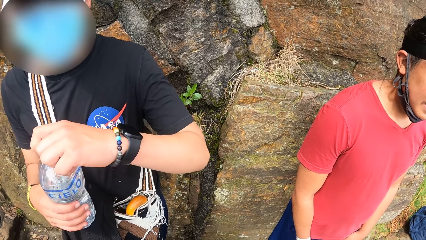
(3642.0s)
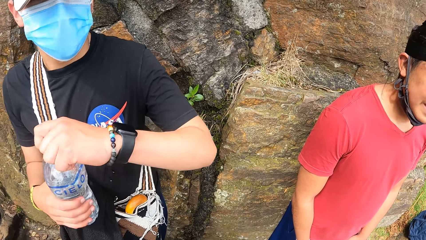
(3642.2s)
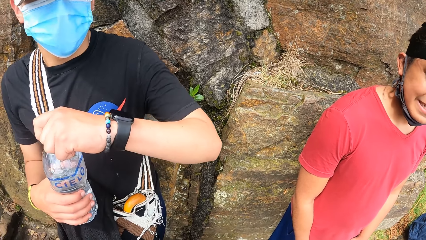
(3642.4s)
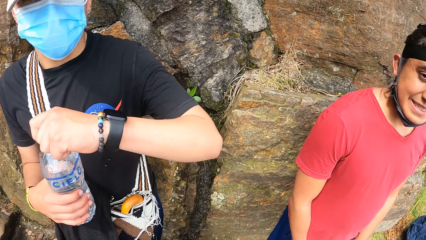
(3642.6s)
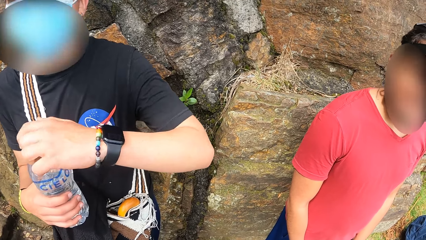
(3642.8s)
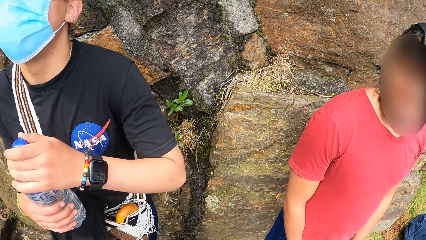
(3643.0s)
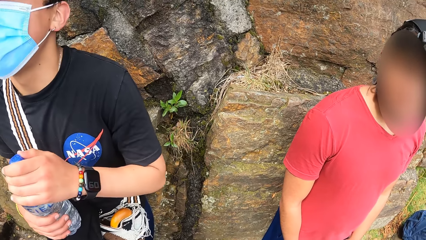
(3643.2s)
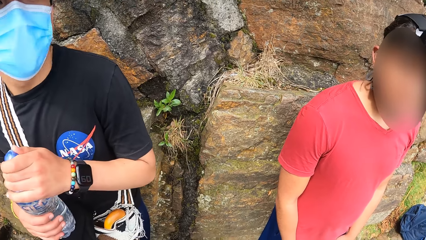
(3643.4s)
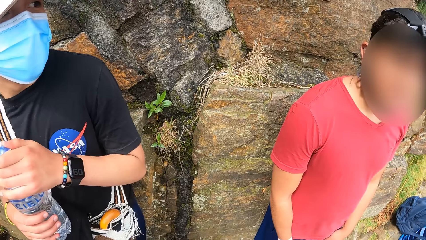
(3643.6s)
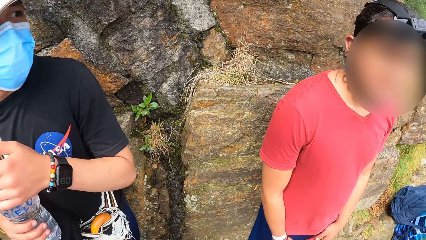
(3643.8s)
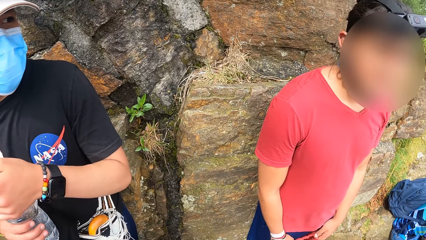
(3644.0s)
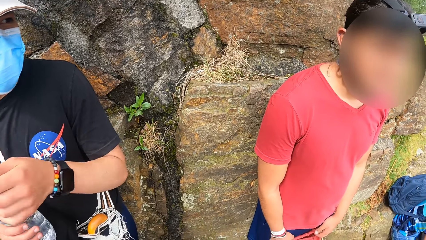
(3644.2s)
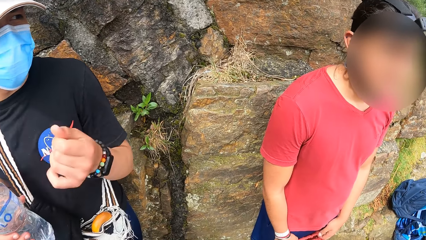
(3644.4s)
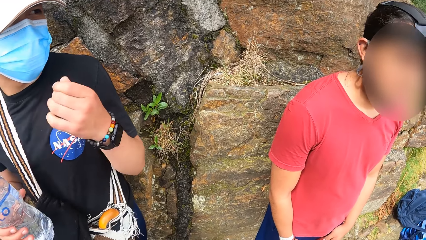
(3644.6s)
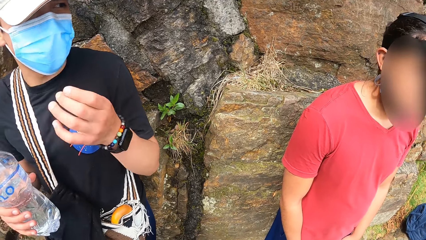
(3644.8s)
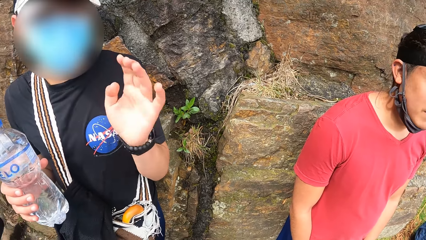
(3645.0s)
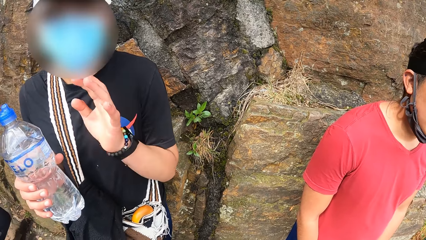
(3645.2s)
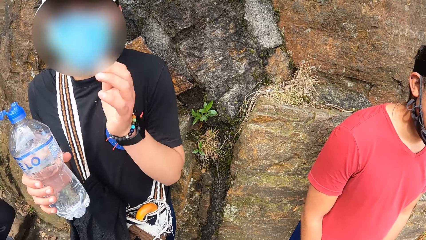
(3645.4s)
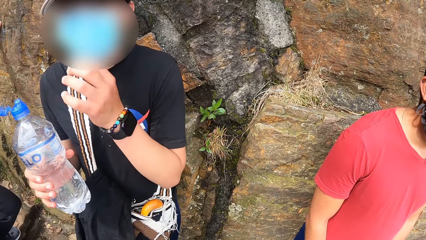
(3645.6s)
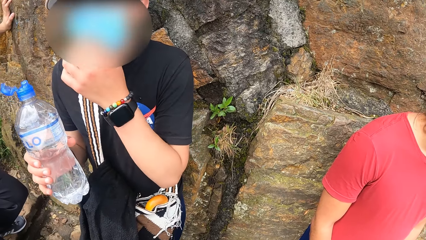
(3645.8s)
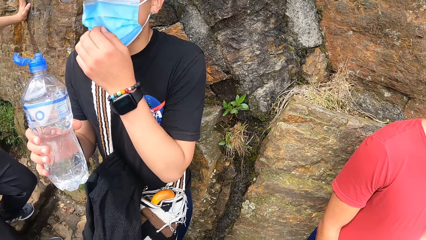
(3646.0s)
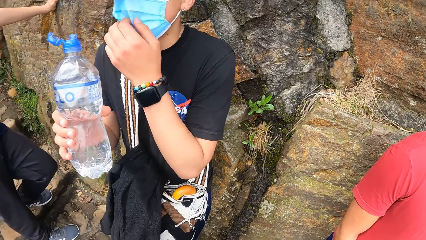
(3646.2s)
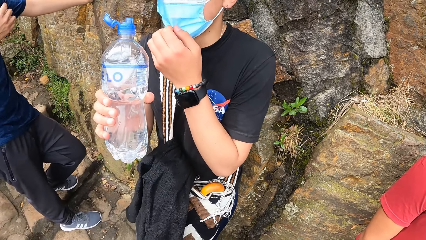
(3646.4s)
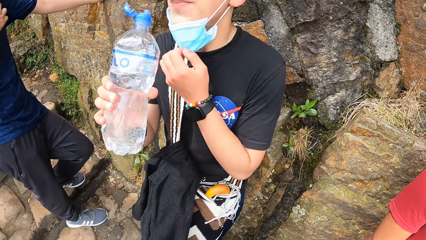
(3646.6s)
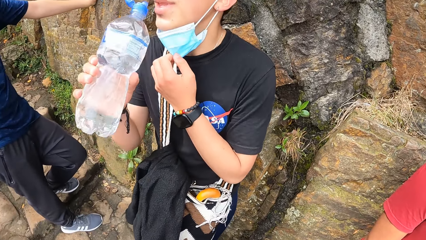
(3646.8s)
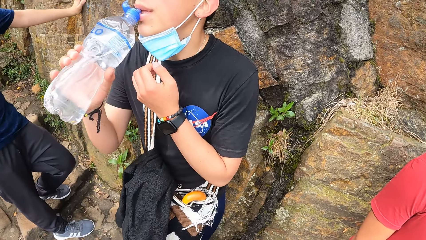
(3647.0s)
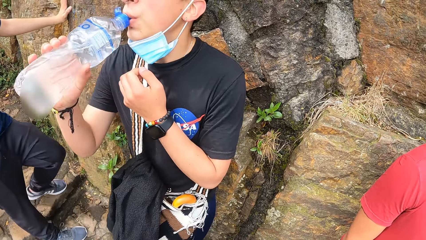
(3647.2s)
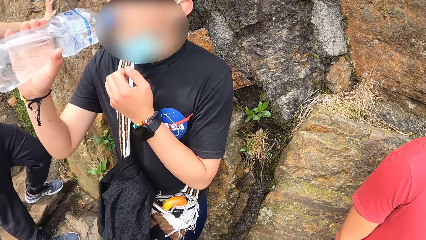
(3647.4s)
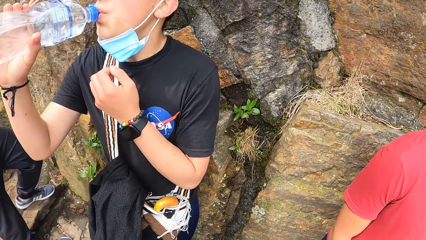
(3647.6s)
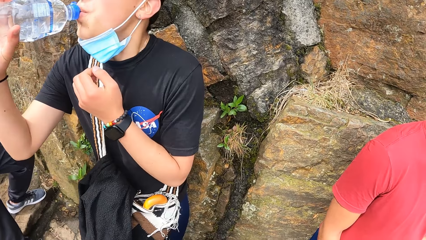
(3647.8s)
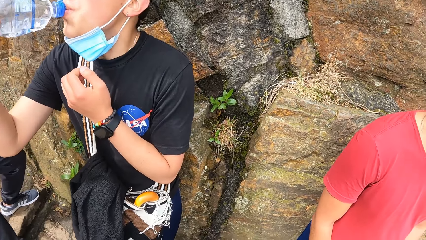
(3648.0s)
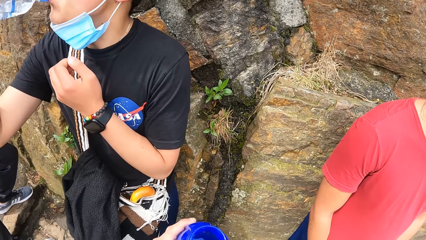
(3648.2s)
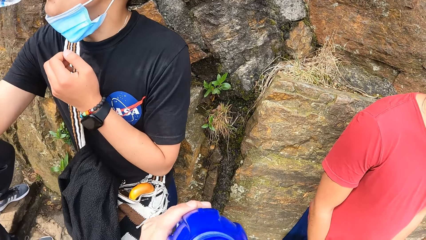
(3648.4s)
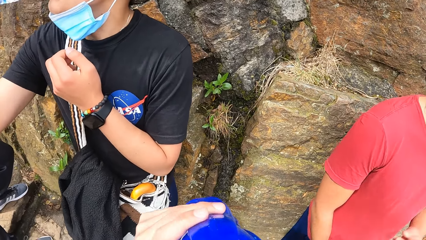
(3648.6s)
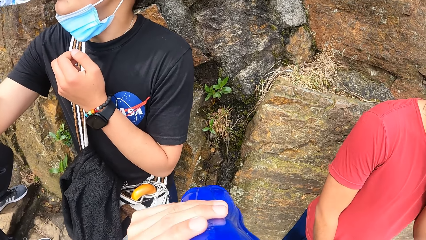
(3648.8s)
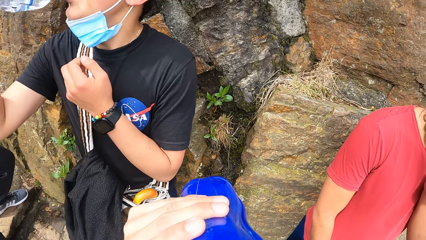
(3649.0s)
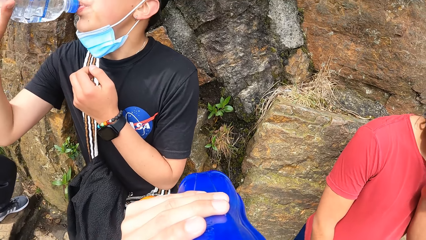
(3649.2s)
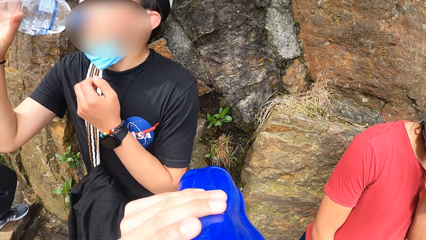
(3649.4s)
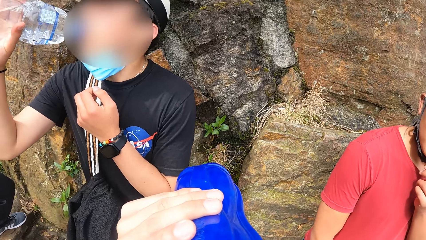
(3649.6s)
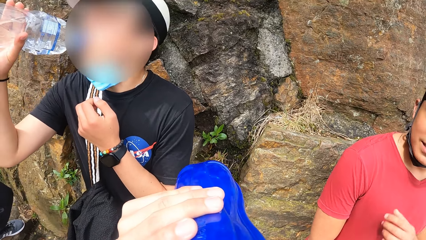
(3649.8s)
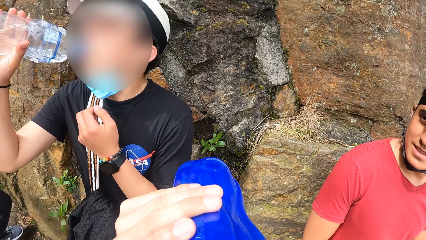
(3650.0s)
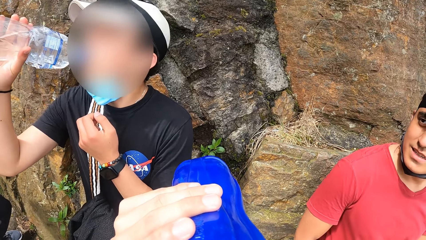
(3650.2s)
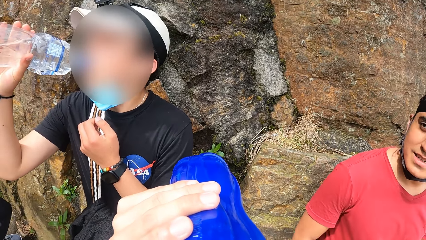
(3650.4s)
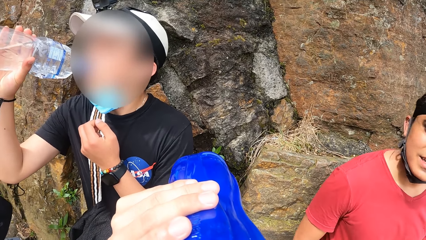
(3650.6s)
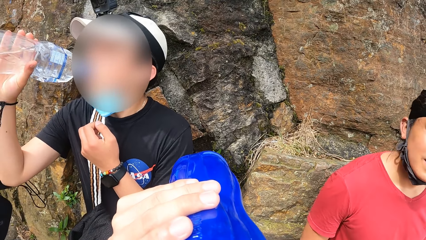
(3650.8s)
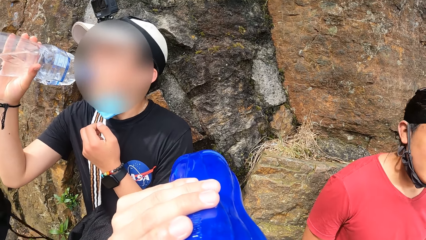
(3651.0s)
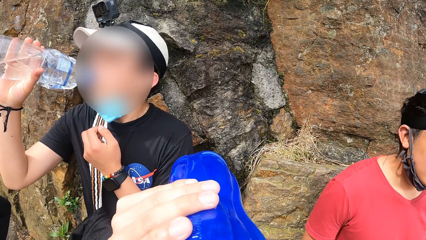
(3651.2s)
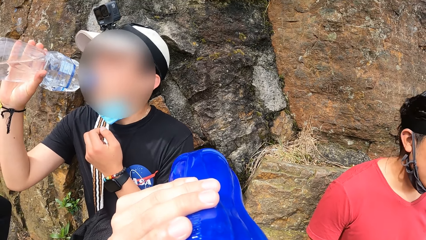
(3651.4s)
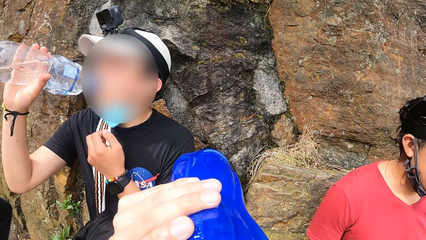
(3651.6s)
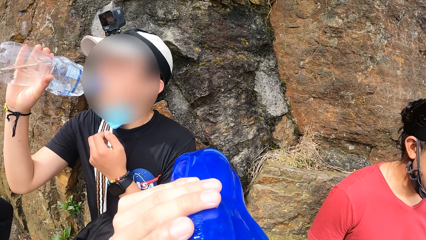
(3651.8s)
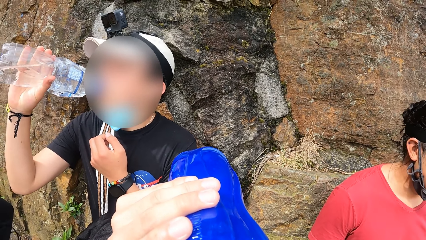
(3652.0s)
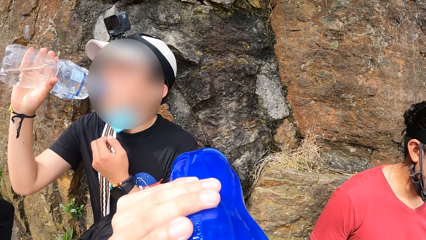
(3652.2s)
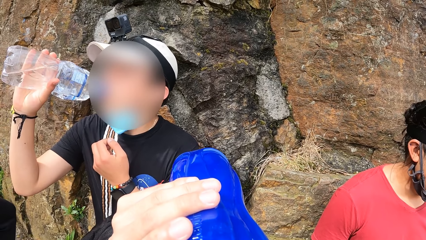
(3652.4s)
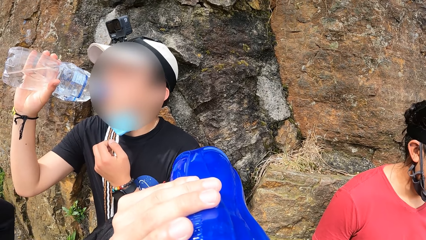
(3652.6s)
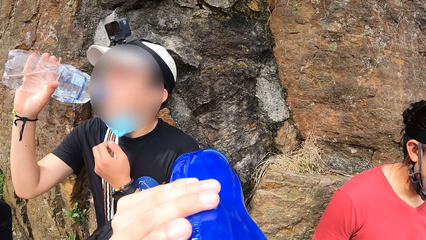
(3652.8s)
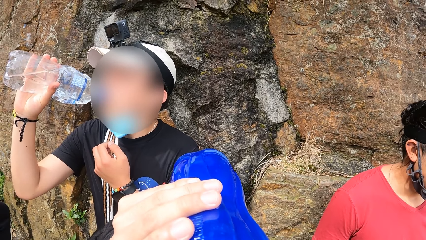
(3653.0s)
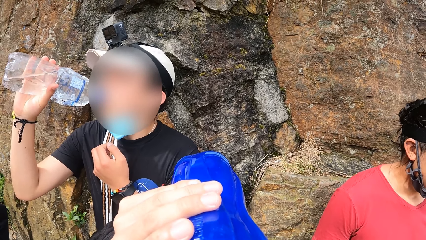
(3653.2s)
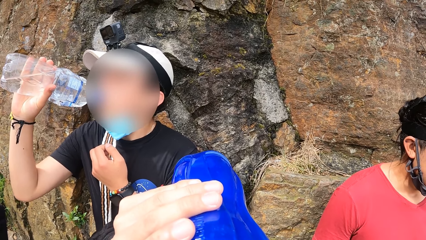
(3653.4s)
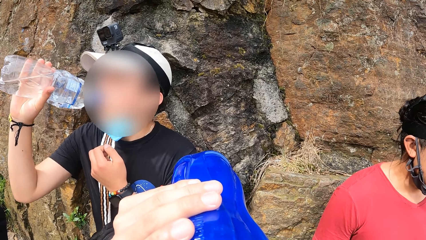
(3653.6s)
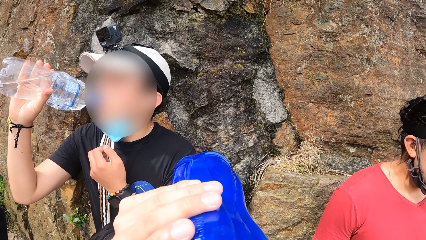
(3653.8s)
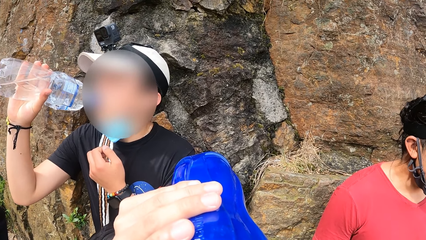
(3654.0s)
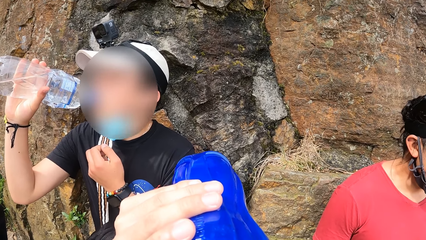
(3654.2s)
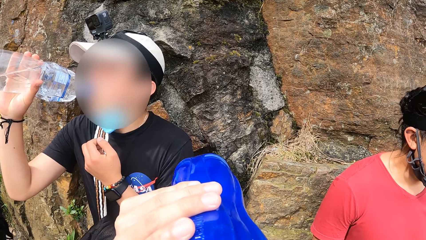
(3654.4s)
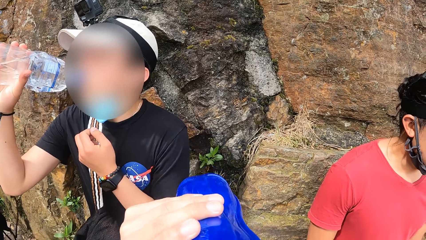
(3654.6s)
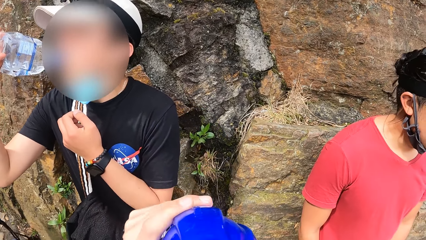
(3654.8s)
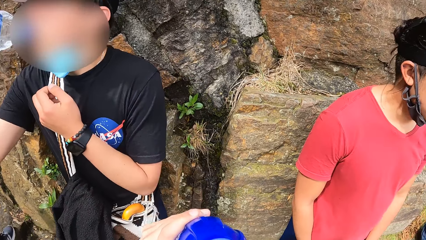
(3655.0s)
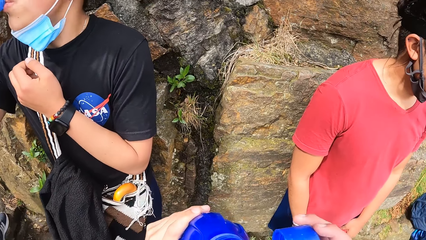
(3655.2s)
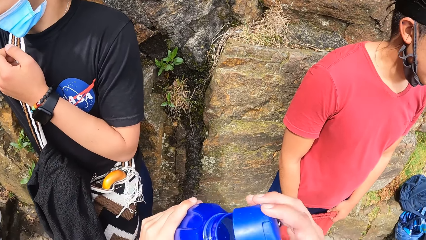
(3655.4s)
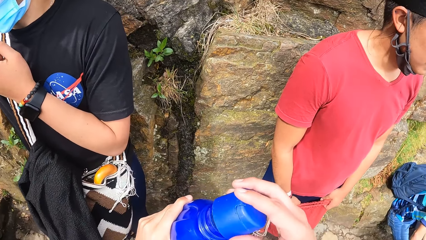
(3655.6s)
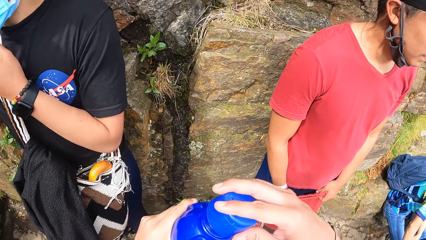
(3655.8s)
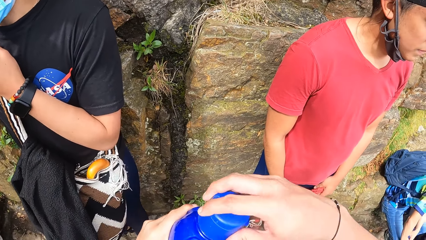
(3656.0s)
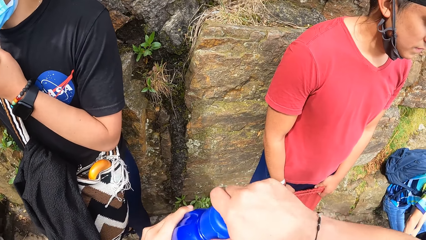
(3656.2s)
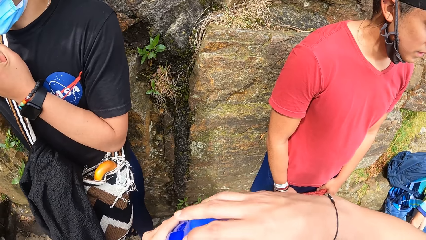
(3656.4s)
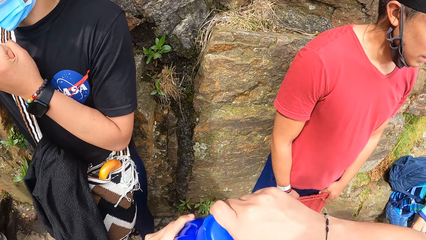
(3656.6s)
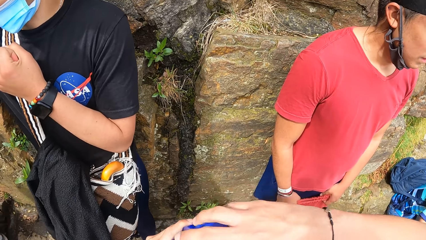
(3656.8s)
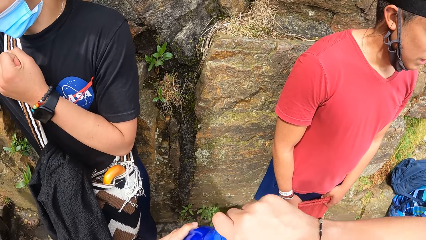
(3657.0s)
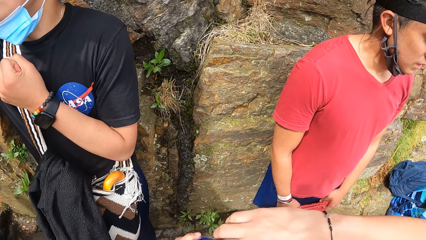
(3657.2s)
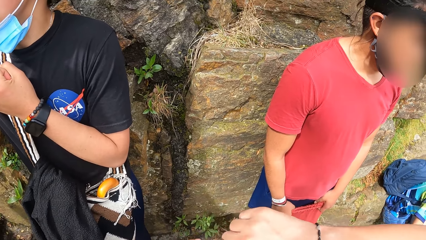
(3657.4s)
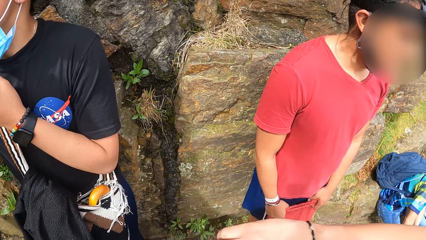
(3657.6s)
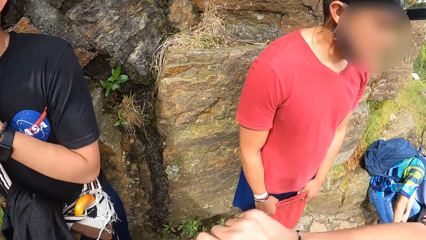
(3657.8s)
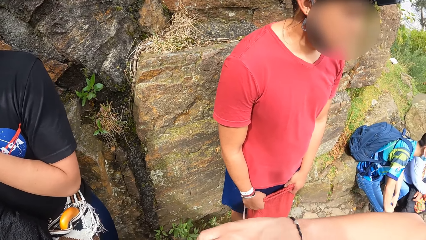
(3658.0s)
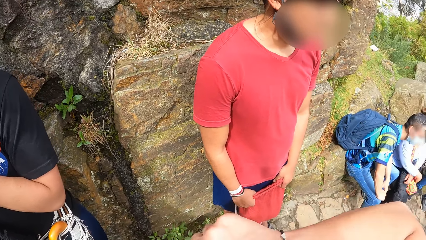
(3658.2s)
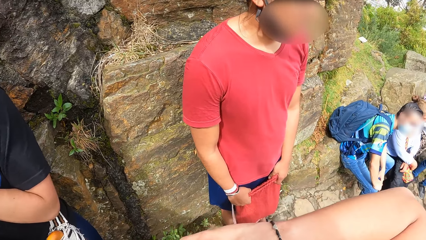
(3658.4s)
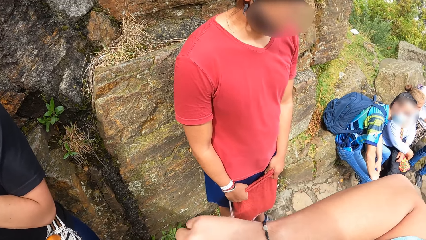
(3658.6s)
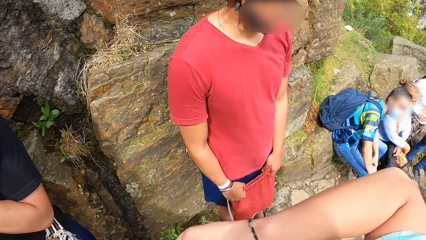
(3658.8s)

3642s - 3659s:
A man opens the bottle with a cover on the bottle with his left hand. The man holds the bottle. The man adjusts a nose mask on his face with his left hand. The man removes the mask from the face. The man drinks from the bottle with his right hand. The camera wearer drinks from the bottle with his left hand. He closes the bottle with the cover in his right hand.
